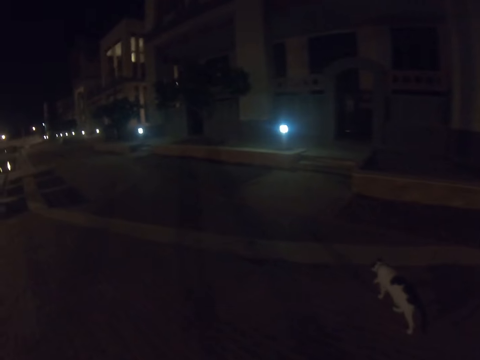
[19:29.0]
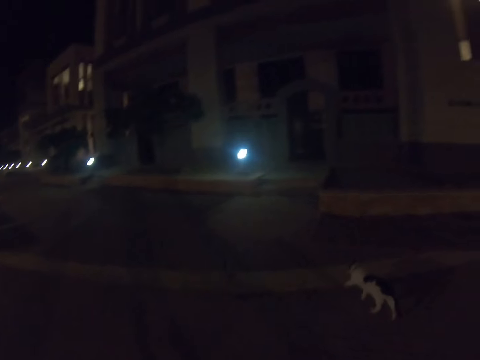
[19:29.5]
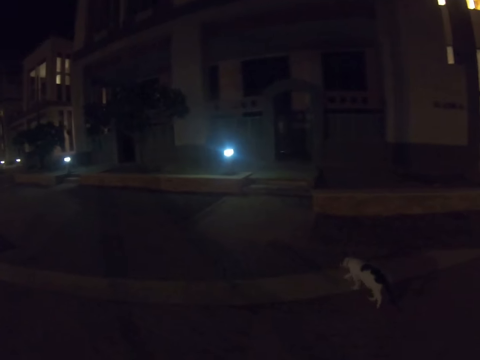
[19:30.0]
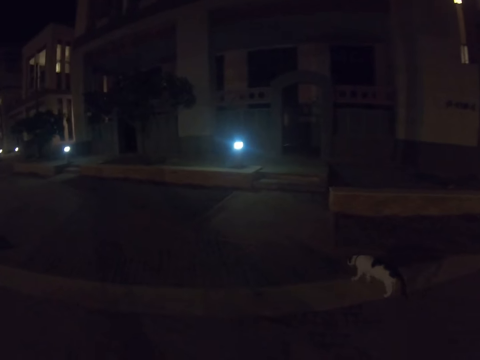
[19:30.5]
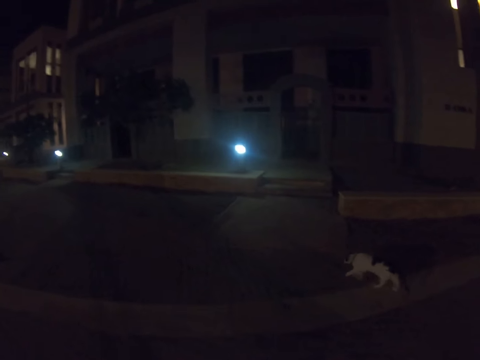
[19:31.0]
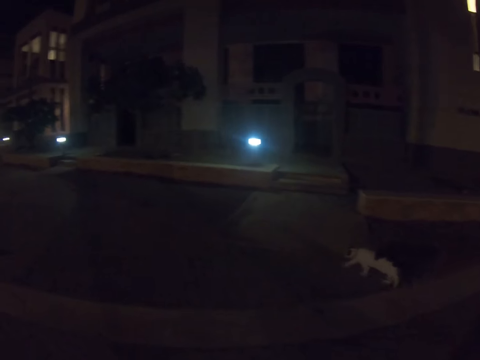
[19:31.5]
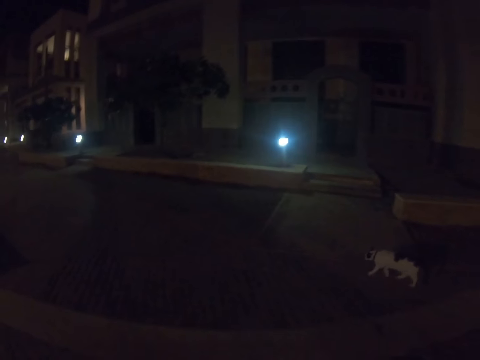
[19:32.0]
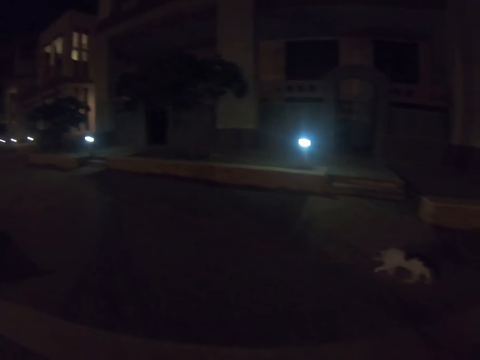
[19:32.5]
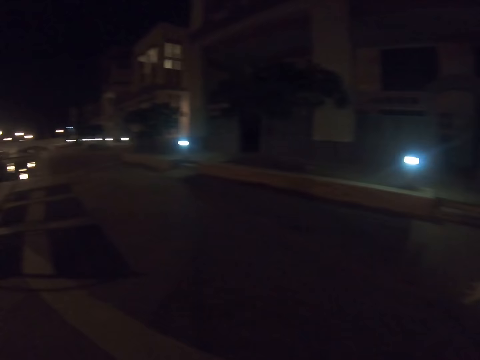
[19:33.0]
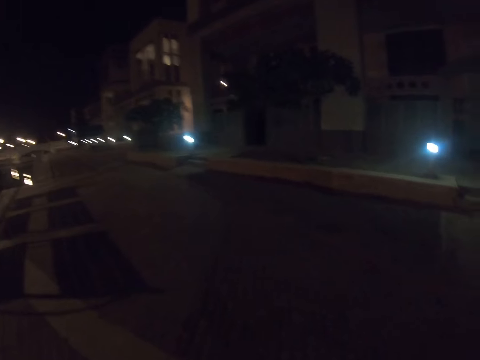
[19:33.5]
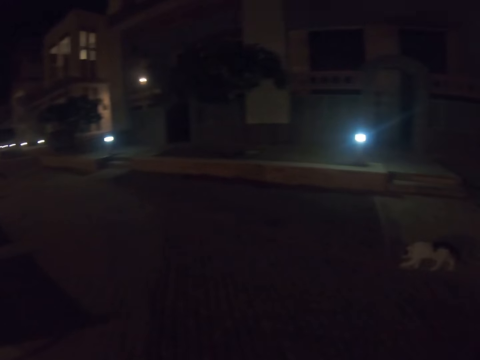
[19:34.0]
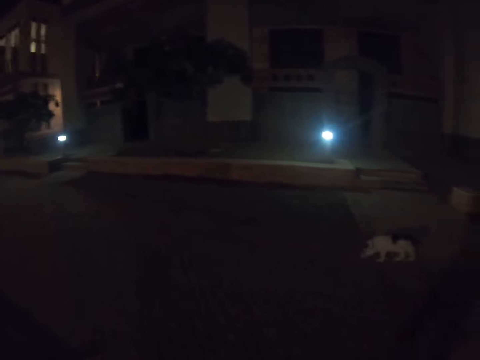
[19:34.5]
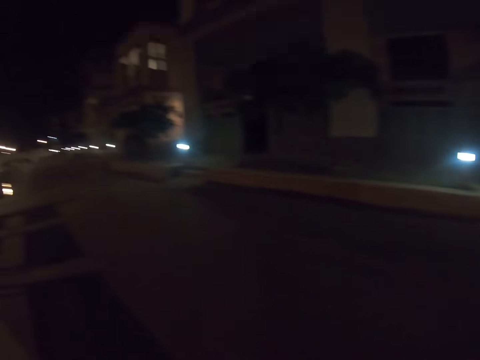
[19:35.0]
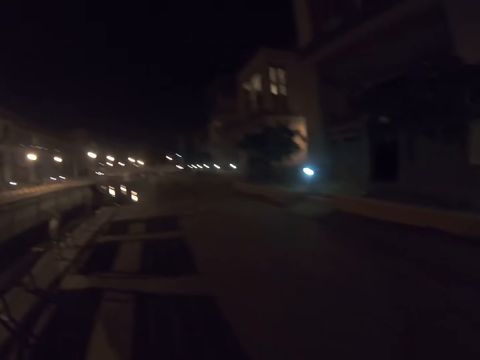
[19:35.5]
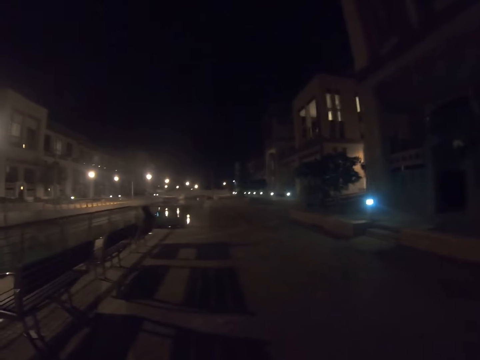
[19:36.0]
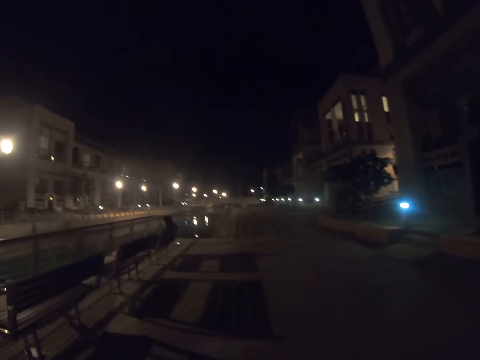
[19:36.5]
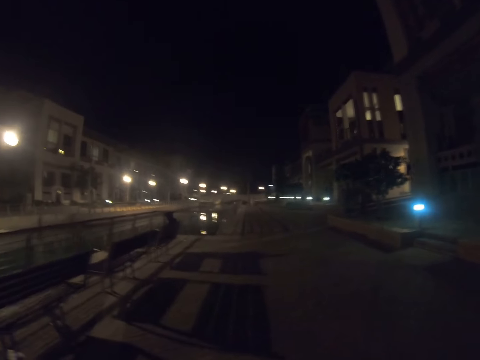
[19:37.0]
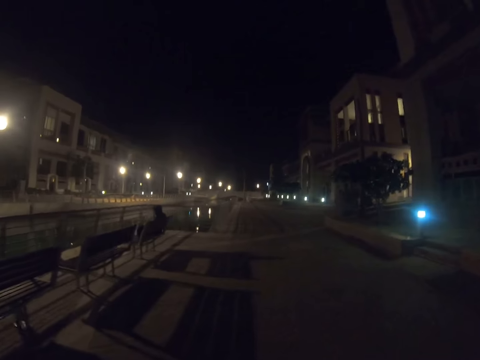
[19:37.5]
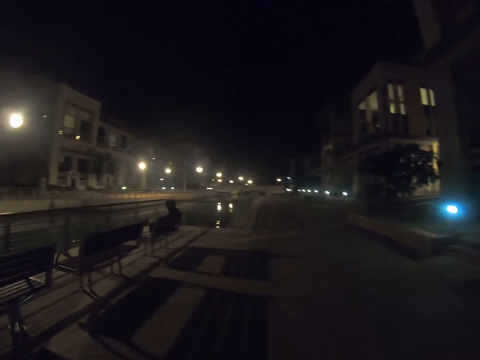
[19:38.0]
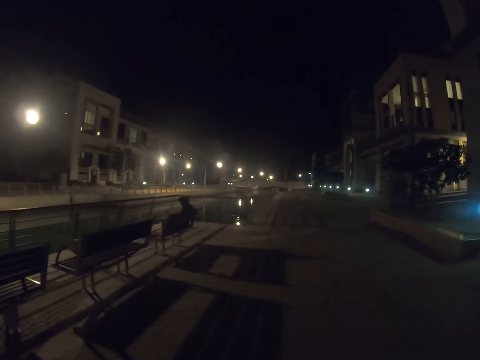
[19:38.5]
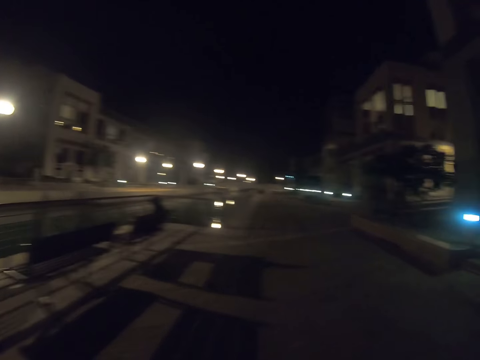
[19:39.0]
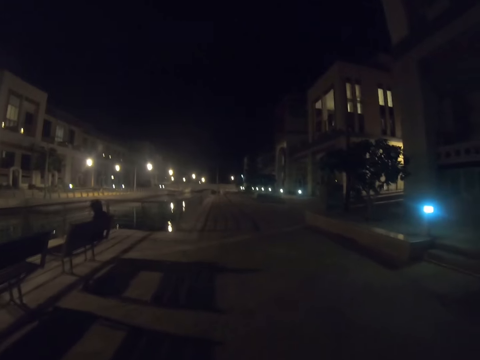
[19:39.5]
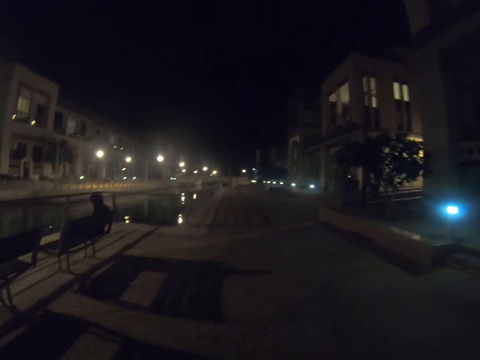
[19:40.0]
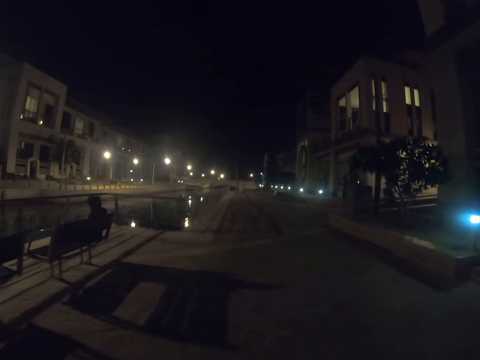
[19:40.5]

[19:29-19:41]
The camera wearer walks with a man on a pathway. They look at the front.

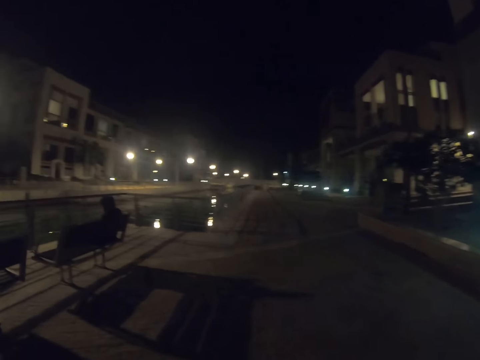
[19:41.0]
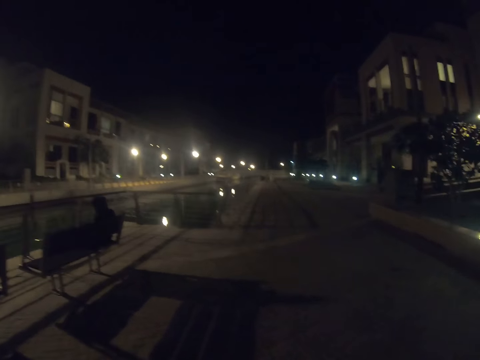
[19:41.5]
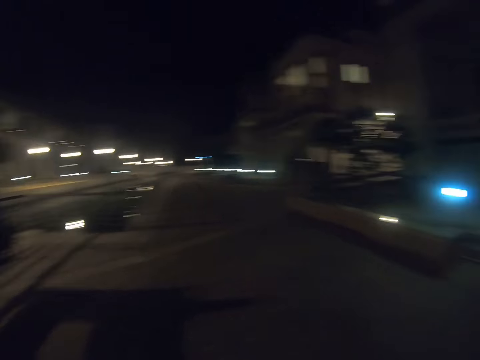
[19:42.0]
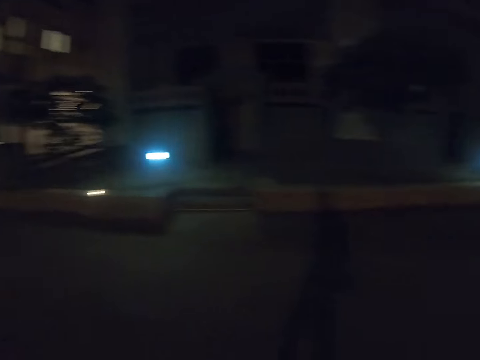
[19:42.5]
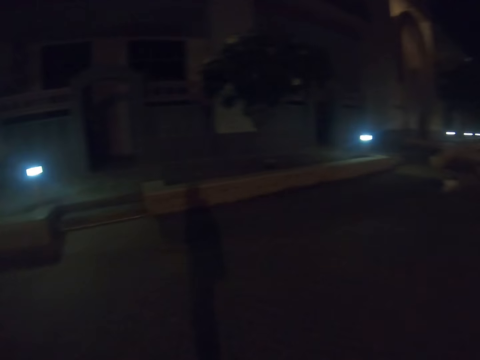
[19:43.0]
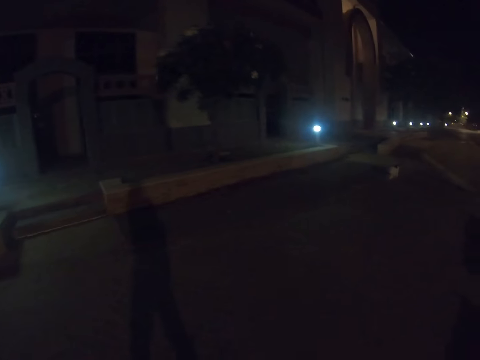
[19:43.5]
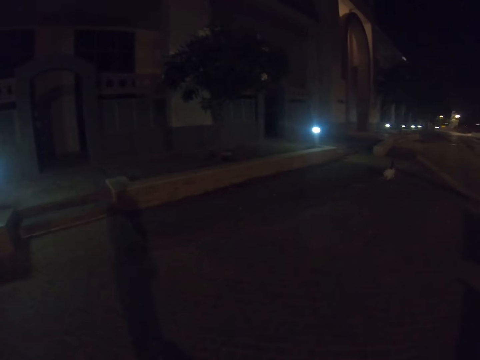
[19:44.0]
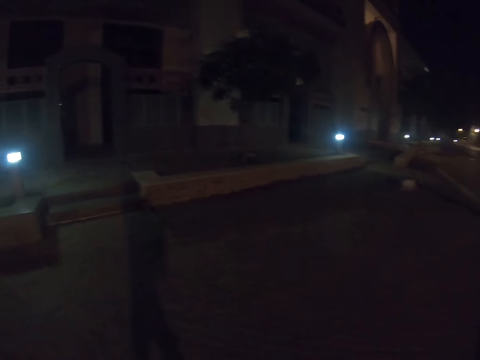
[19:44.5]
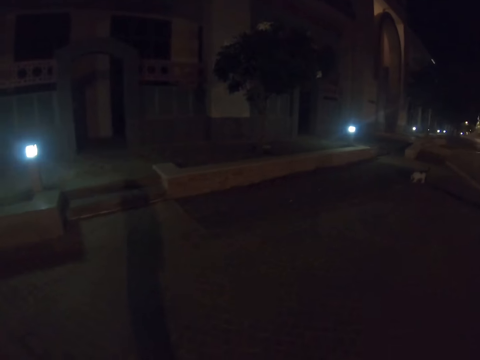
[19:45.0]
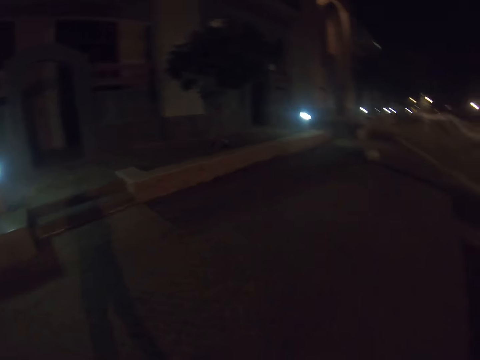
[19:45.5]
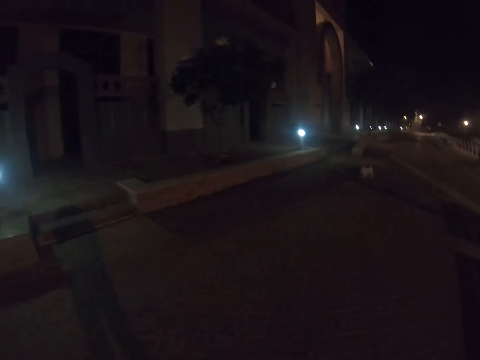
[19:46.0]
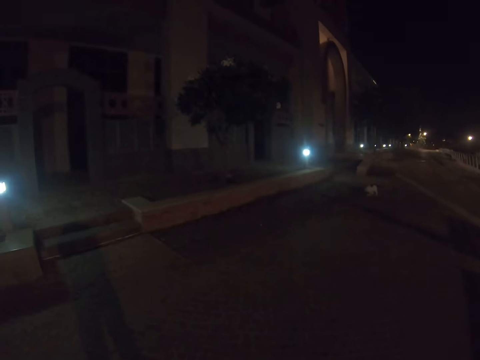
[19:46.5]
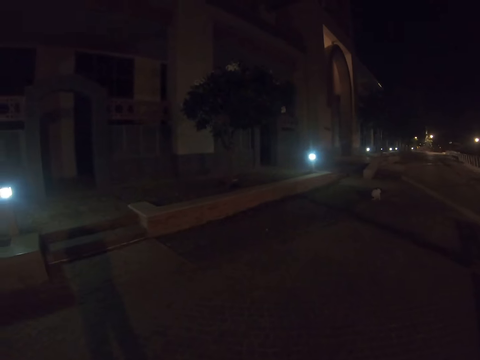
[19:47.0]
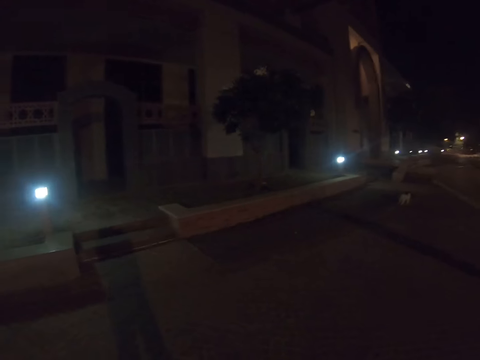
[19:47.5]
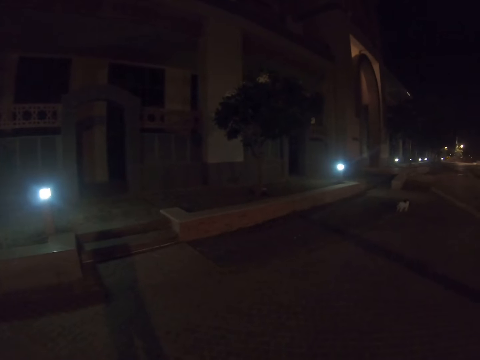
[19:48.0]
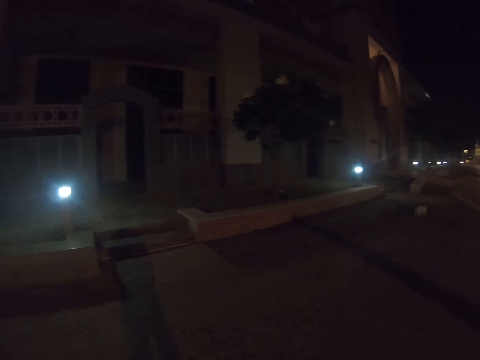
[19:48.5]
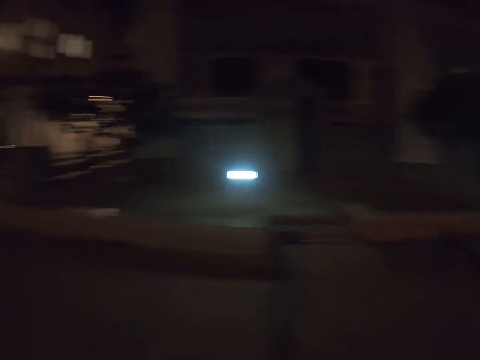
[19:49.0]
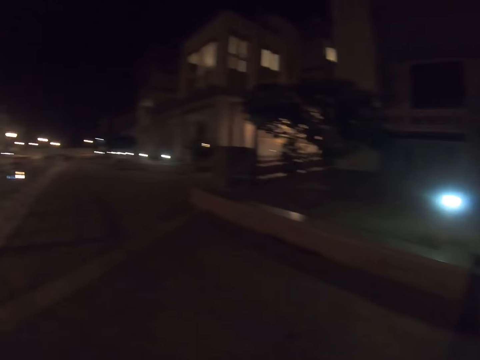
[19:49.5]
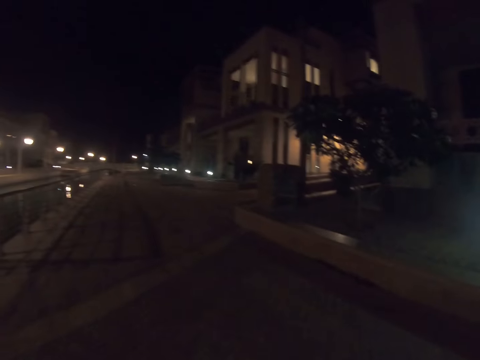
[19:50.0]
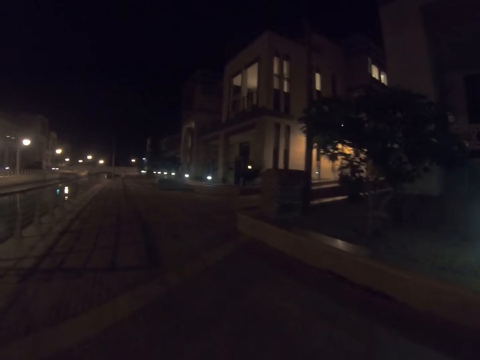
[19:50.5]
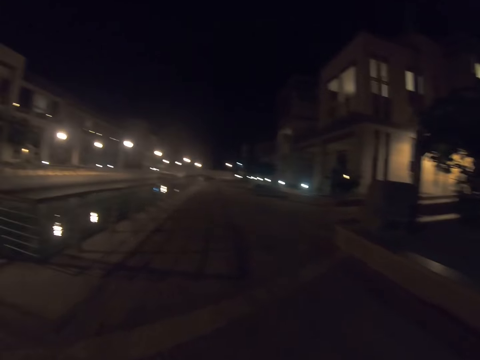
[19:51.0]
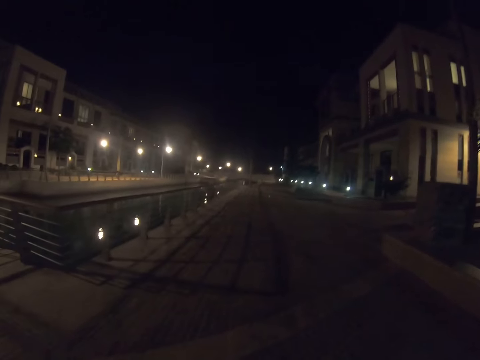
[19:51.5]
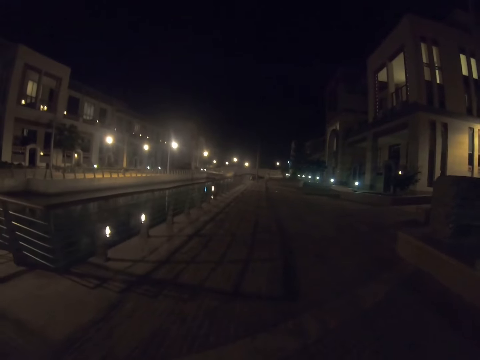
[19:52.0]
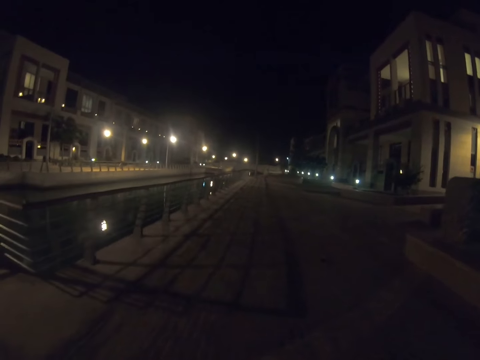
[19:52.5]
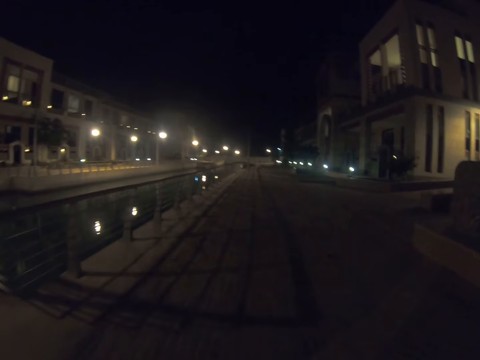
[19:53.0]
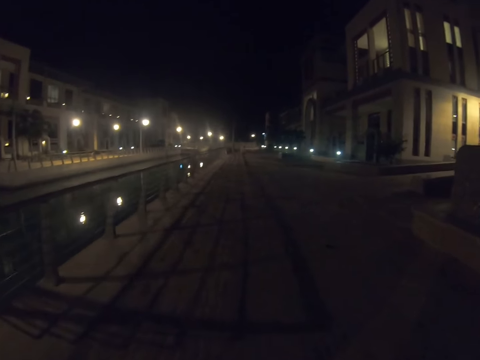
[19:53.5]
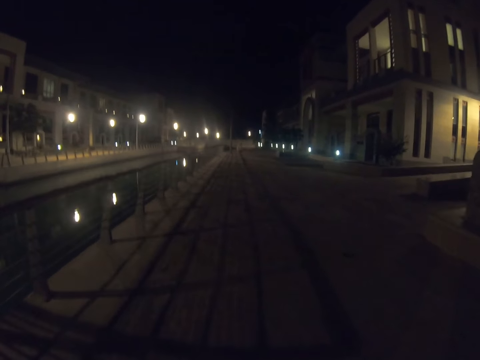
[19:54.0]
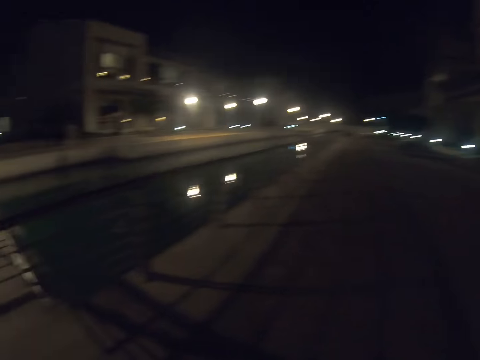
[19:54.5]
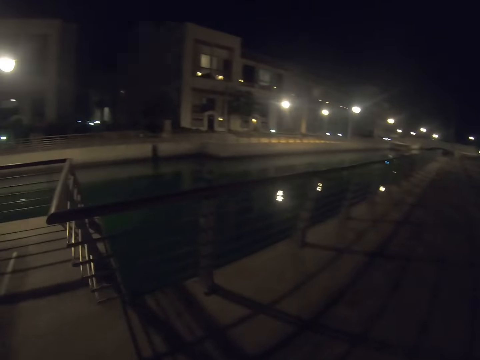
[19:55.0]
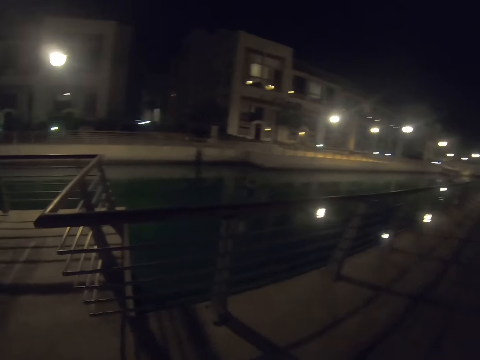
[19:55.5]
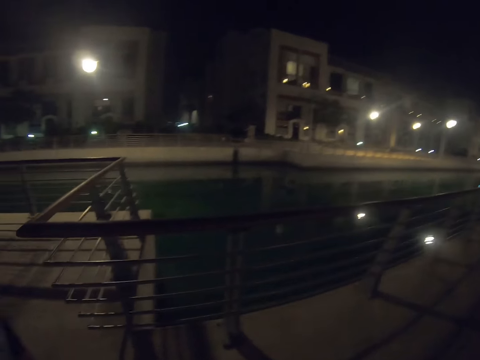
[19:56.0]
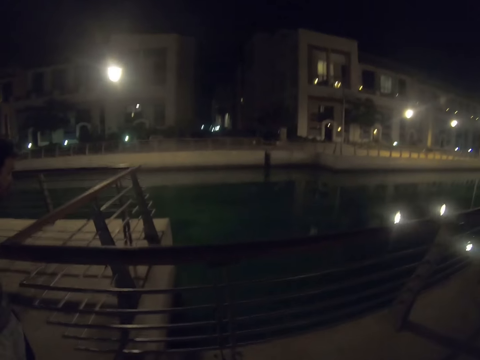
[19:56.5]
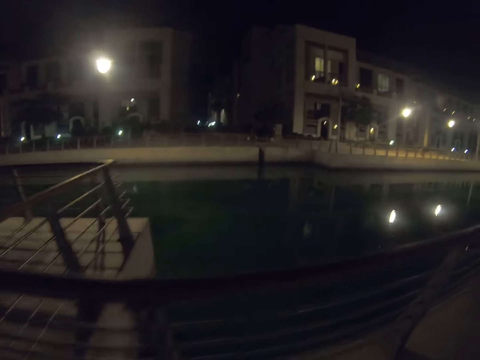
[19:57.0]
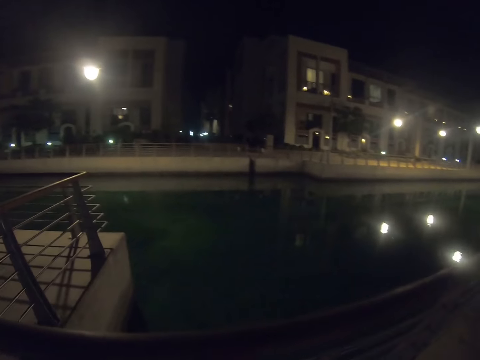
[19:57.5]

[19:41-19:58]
The camera wearer looks at the cat. They walk on the pathway. They stop. They walk on the pathway. They walk by the grill for a while. They walk to the fence.
